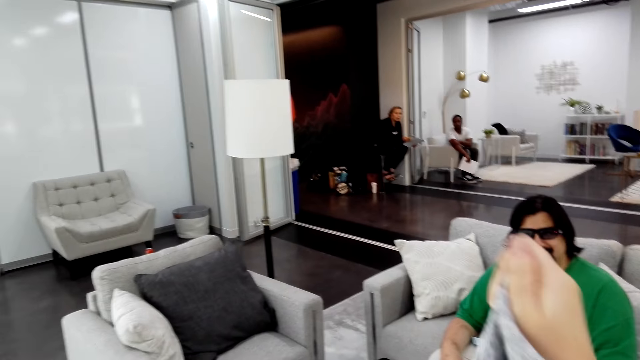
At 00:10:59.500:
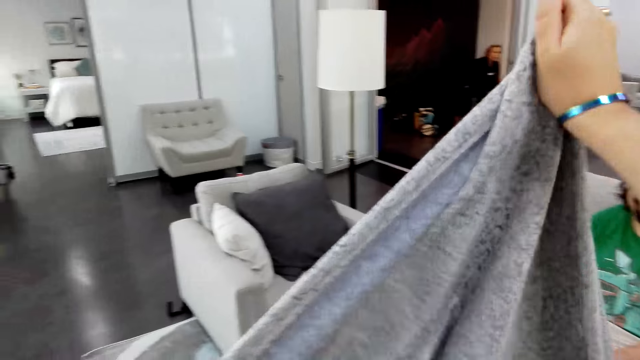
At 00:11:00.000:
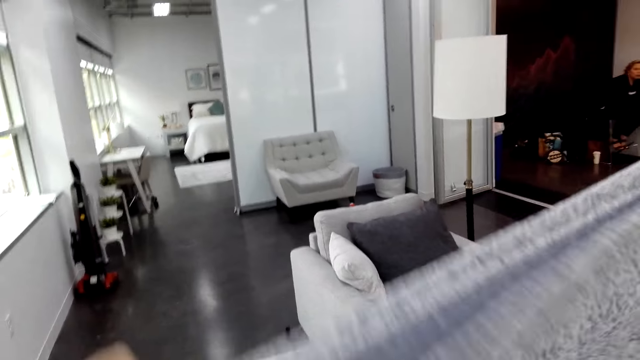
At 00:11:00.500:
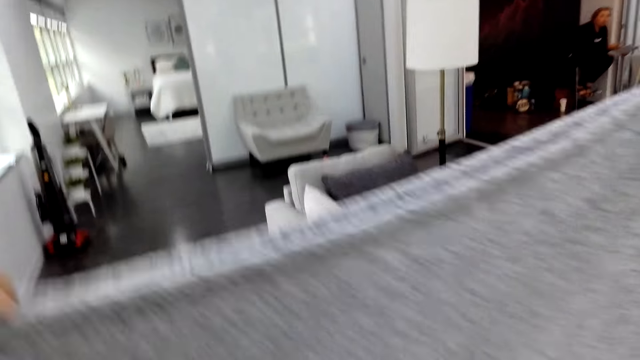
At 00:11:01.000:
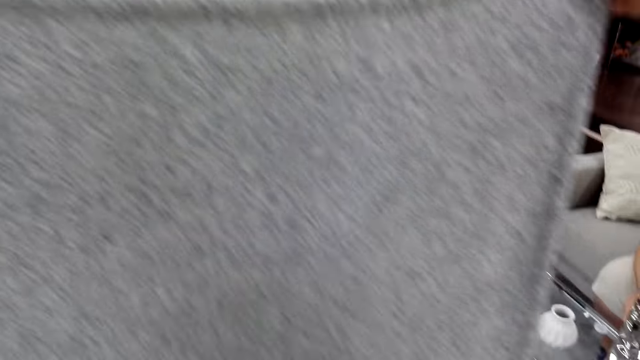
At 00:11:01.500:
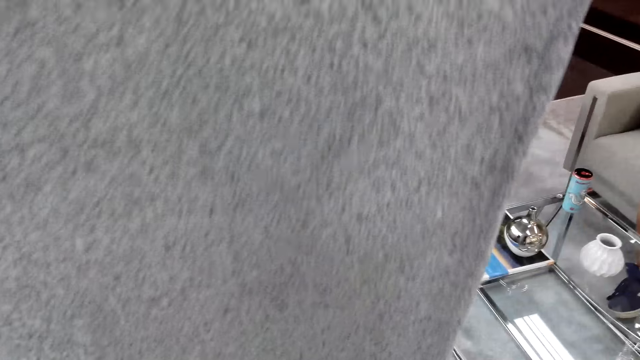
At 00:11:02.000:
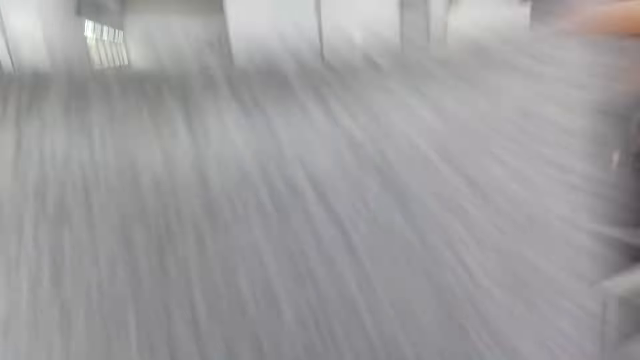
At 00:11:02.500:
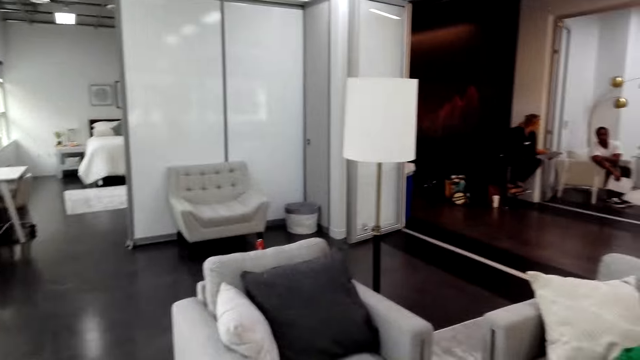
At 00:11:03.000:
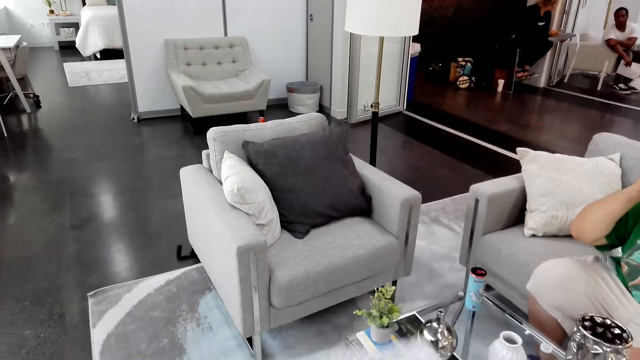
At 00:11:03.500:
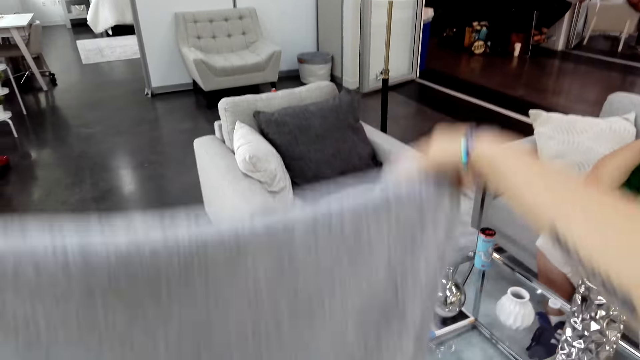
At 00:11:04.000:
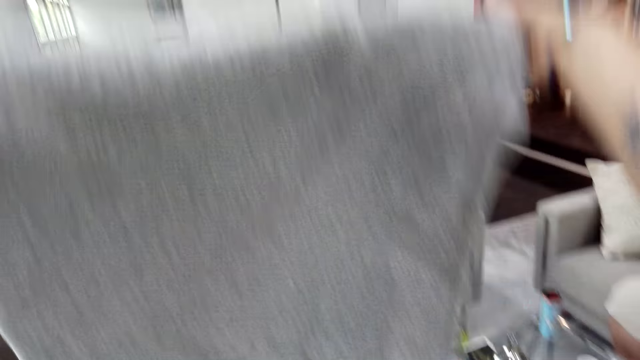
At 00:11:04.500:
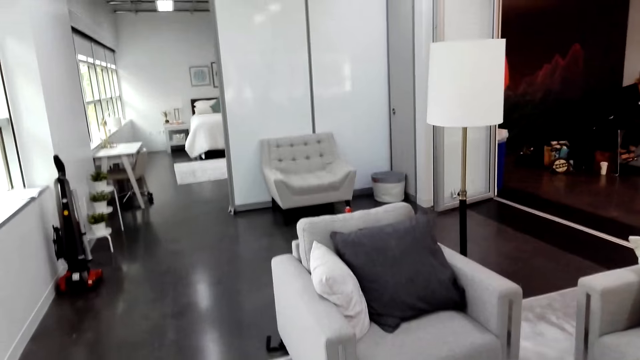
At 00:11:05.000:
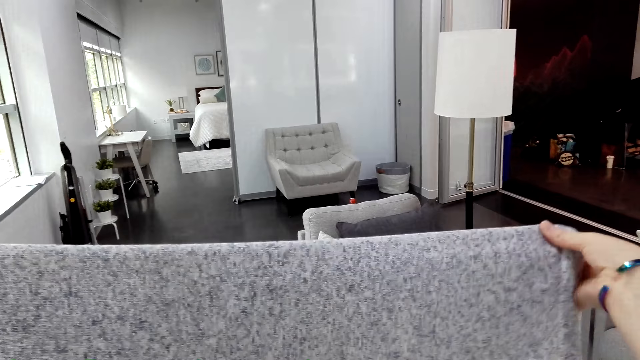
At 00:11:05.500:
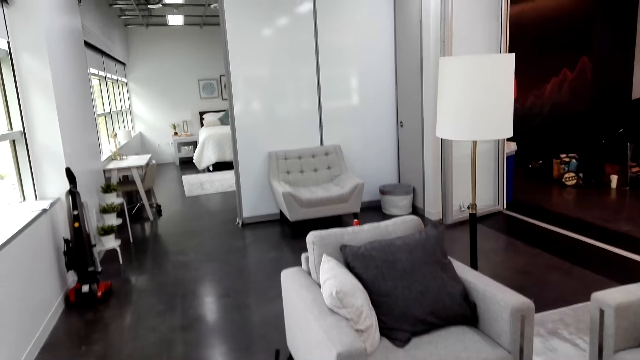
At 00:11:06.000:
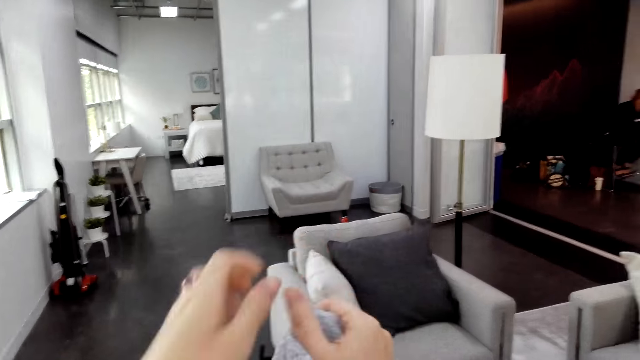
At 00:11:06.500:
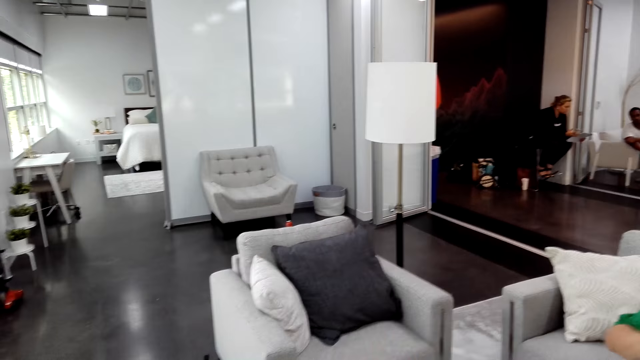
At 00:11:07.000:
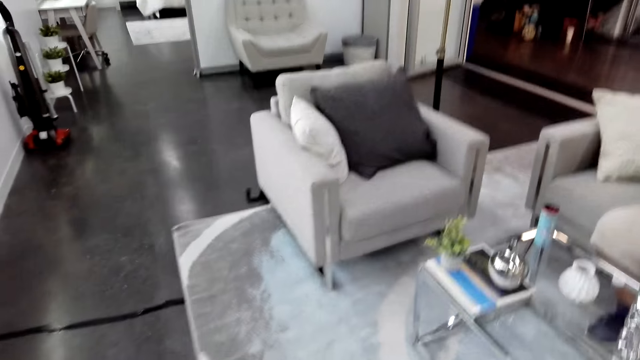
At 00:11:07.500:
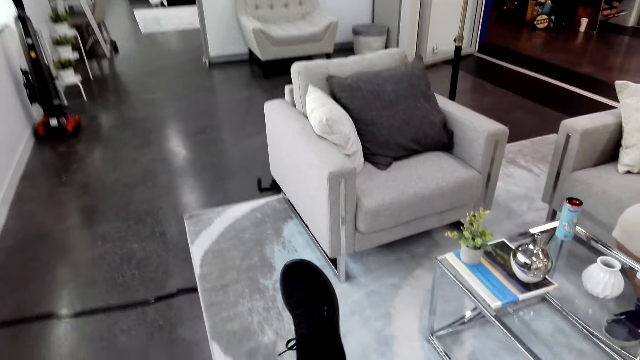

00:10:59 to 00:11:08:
The camera wearer folds the cloth.

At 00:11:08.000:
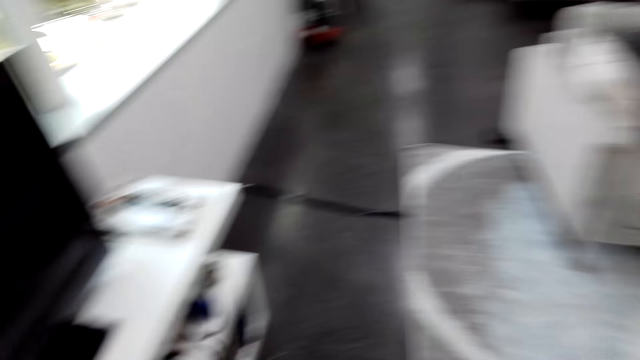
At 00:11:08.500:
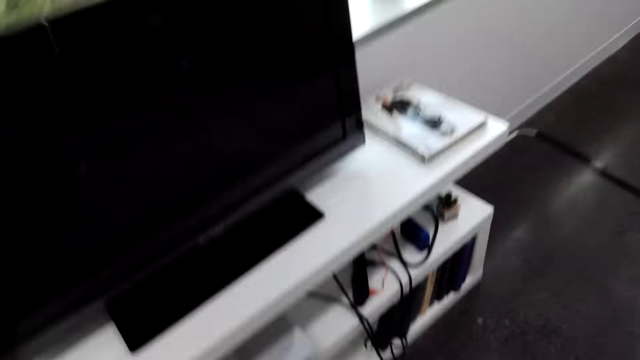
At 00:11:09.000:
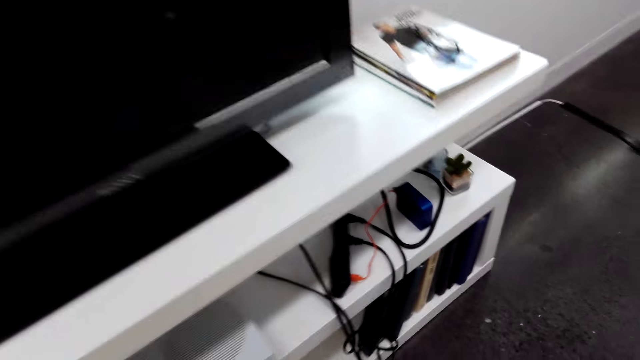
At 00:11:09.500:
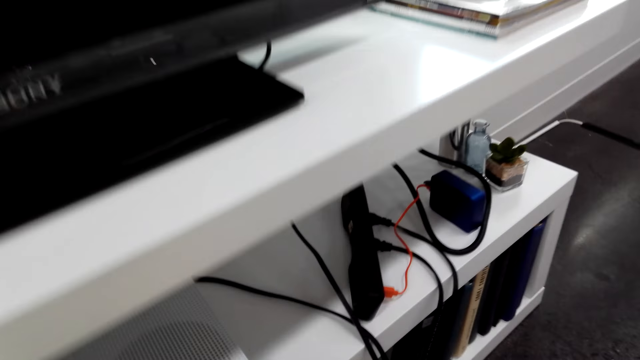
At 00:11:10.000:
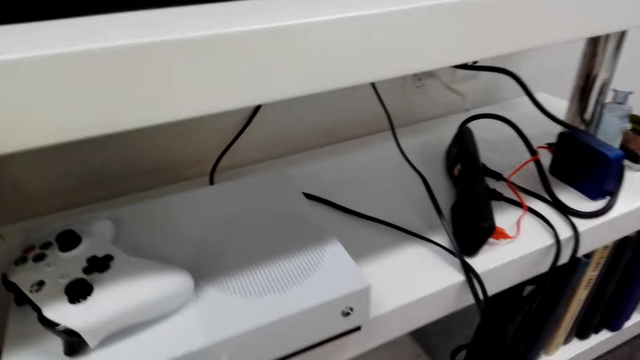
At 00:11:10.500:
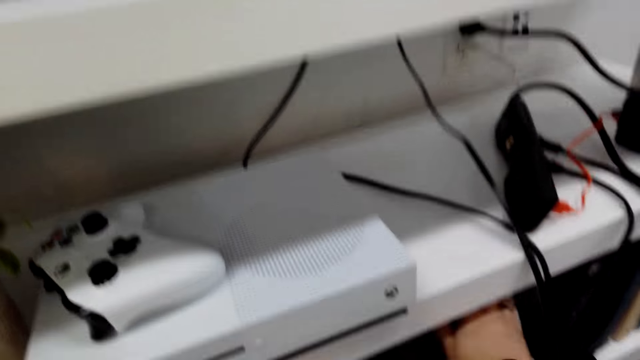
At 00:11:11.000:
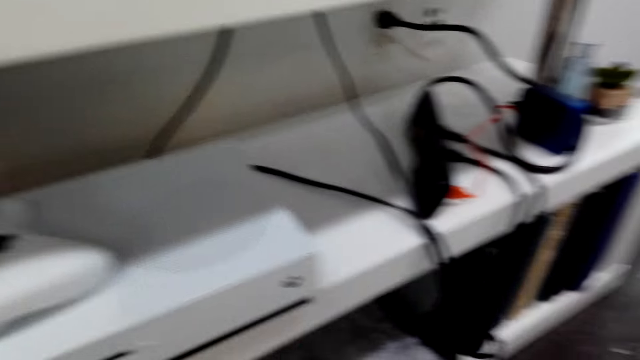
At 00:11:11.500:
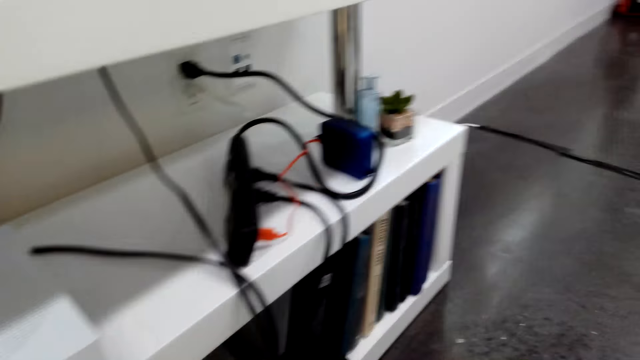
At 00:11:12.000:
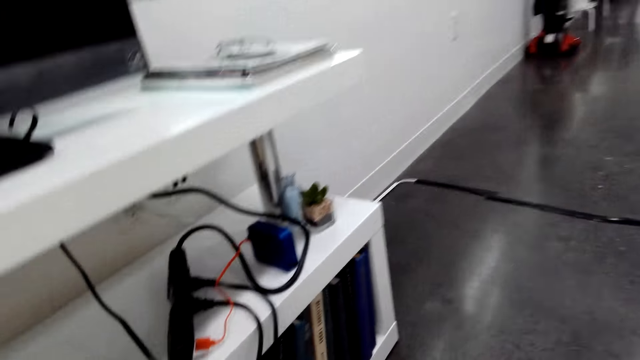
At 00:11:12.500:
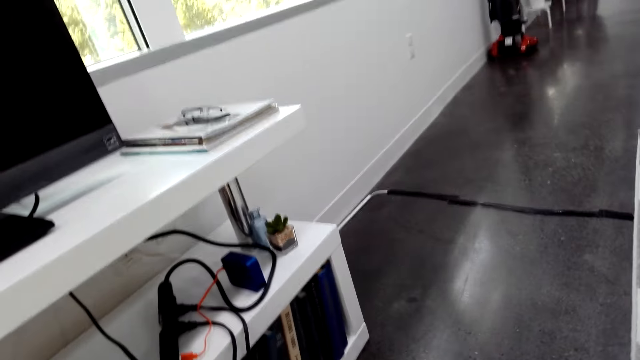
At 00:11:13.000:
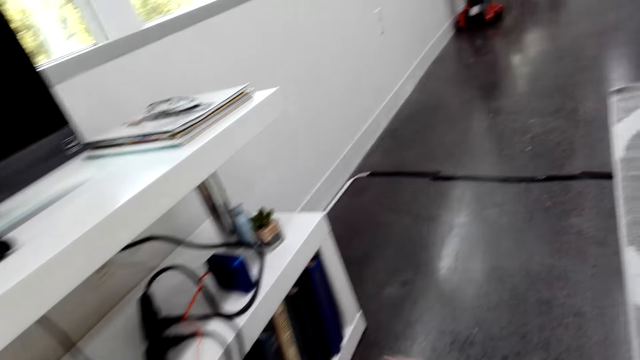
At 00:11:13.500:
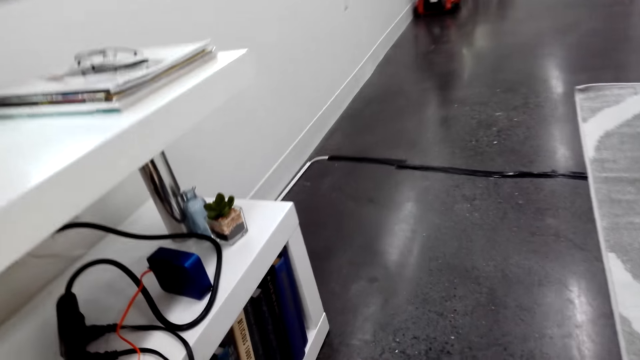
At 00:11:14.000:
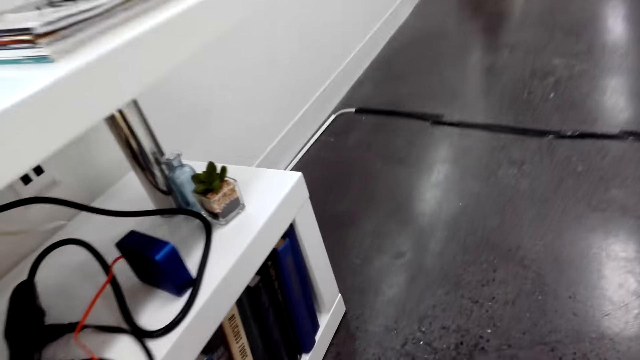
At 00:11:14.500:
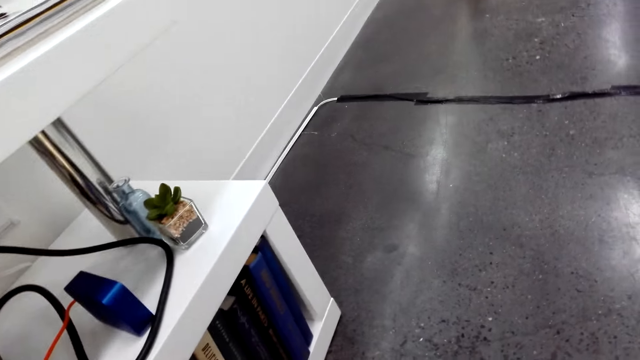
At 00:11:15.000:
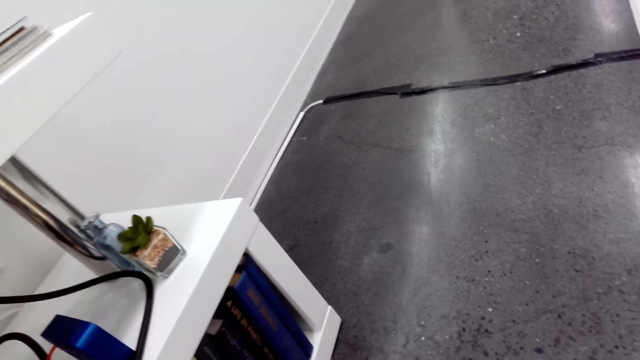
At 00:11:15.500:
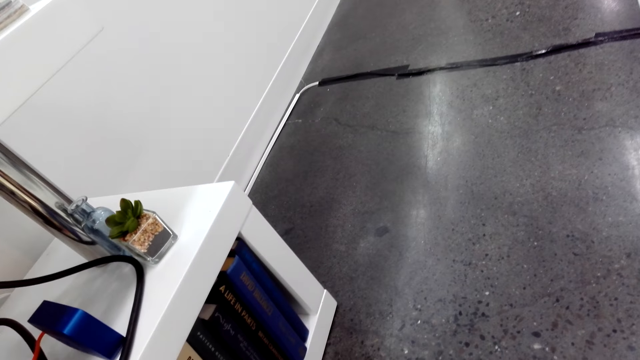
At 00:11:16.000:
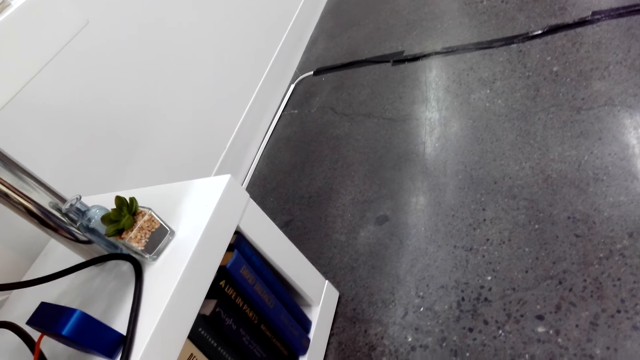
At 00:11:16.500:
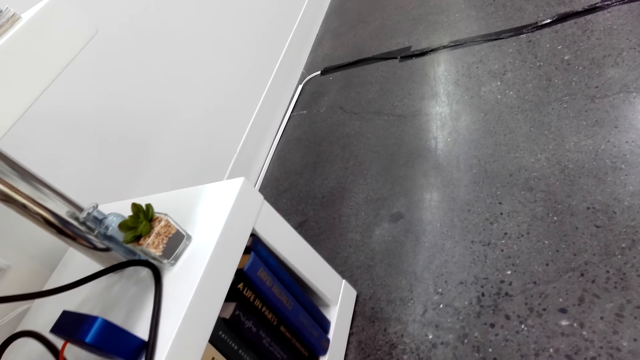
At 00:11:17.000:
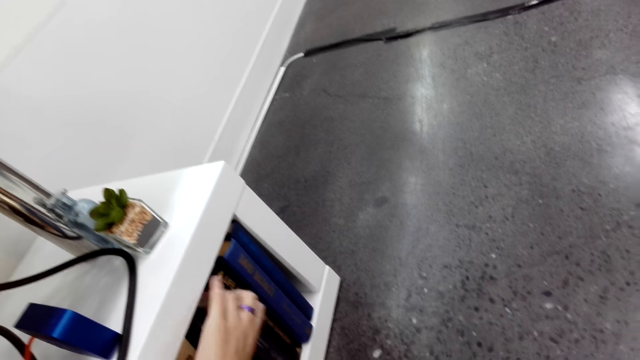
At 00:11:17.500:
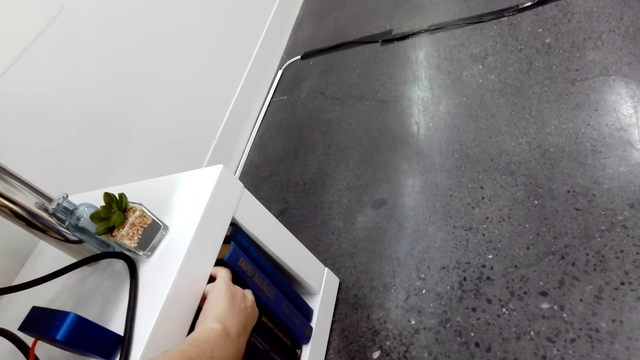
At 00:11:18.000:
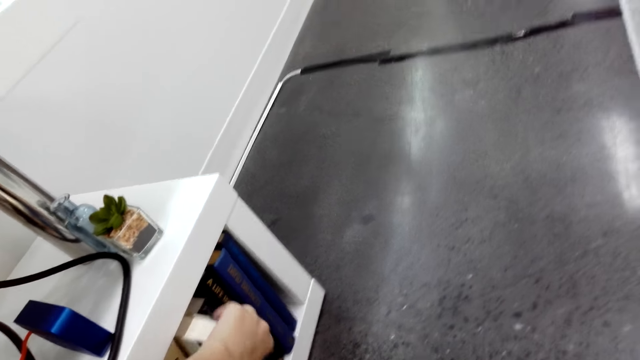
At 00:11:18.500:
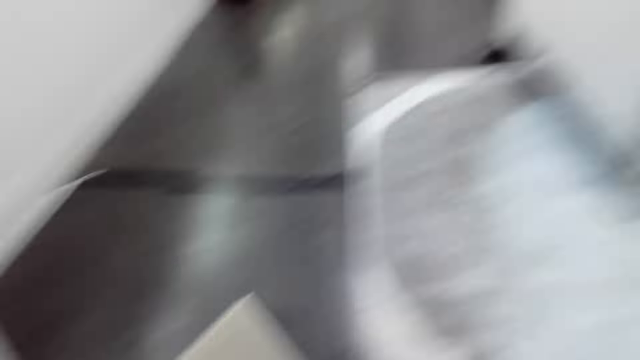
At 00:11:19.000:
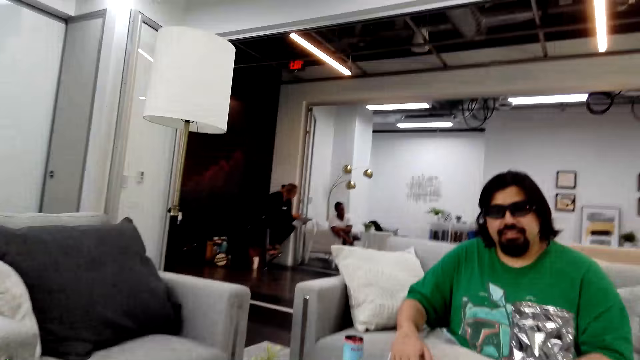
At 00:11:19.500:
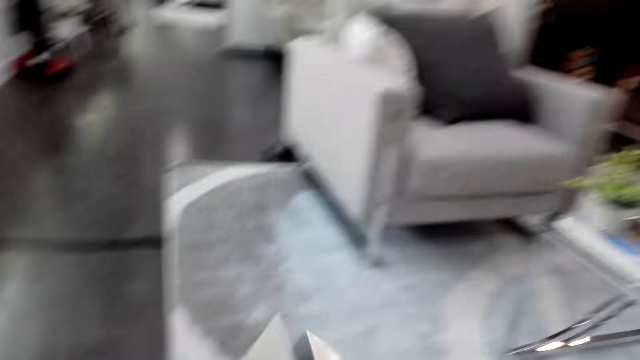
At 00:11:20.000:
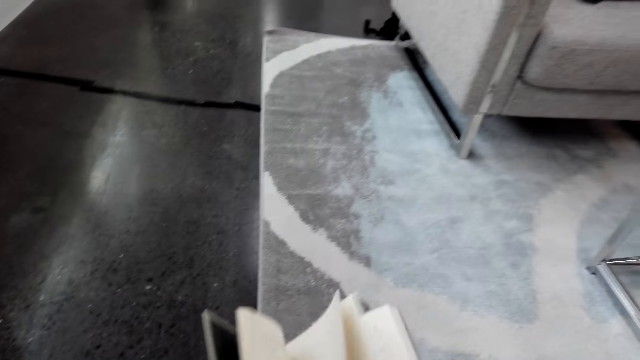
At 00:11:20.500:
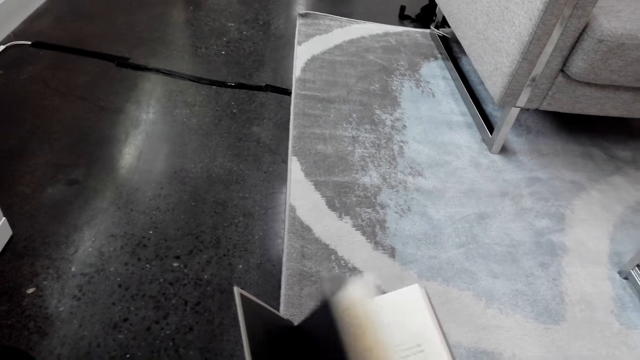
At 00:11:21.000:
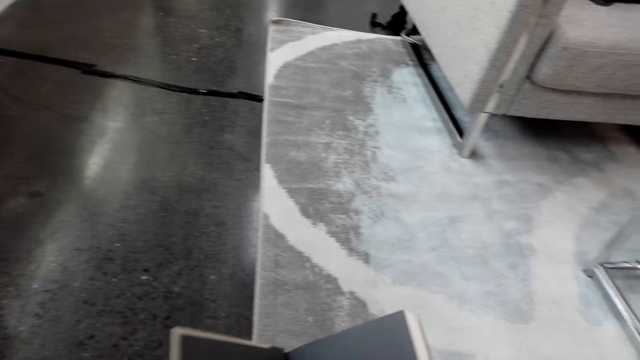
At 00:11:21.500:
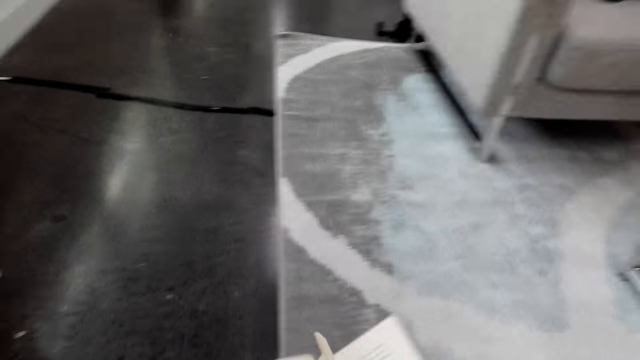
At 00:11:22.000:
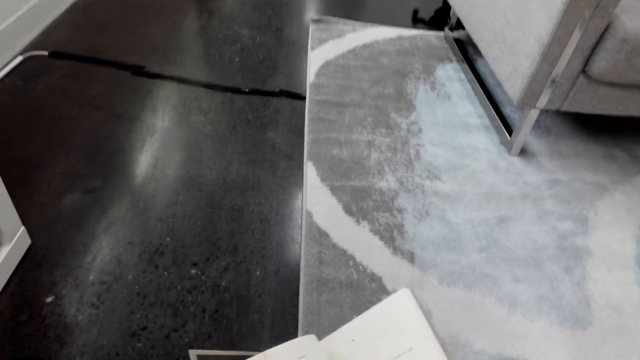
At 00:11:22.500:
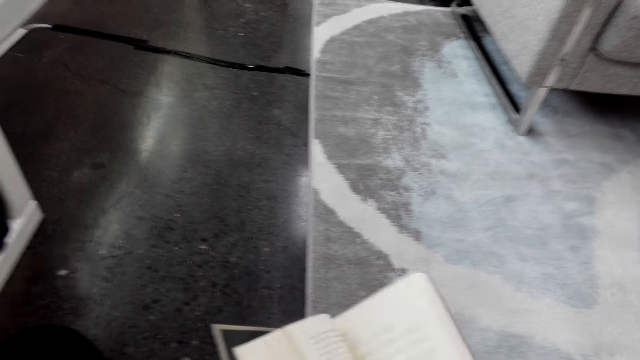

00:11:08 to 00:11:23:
The camera wearer puts the cloth back. They take out a book from the bookshelf. They peruse through the book.
